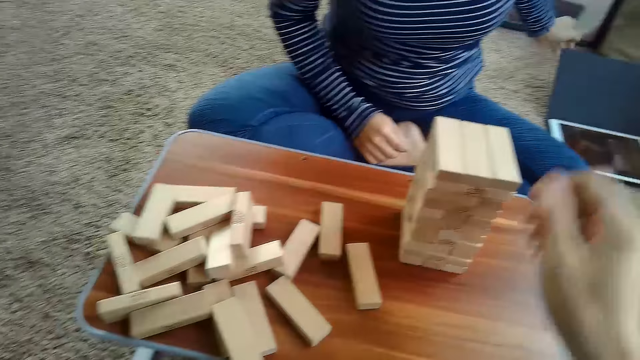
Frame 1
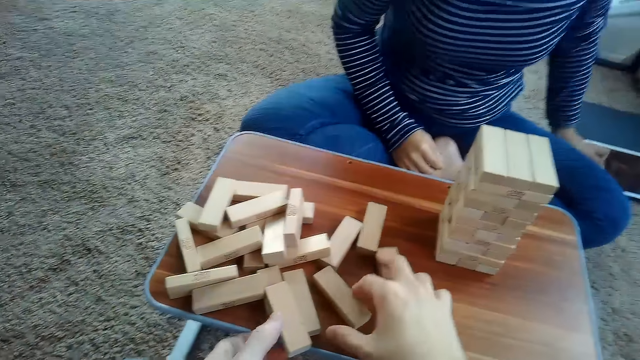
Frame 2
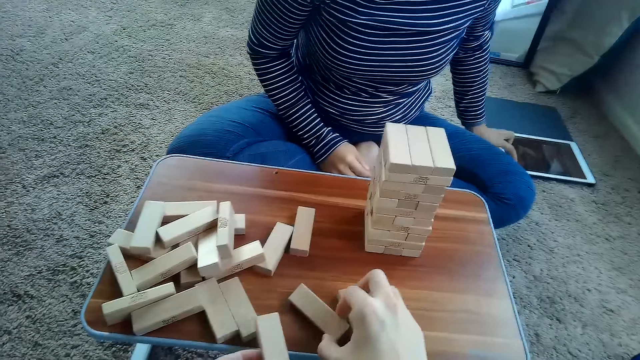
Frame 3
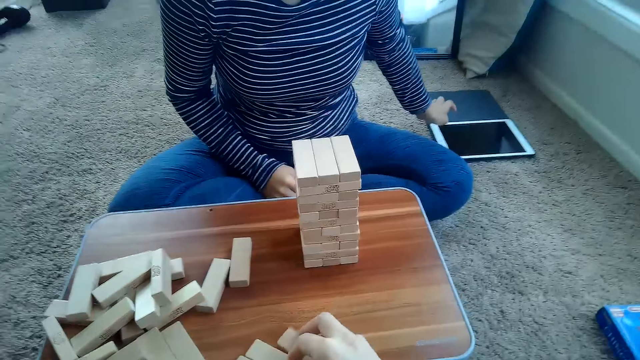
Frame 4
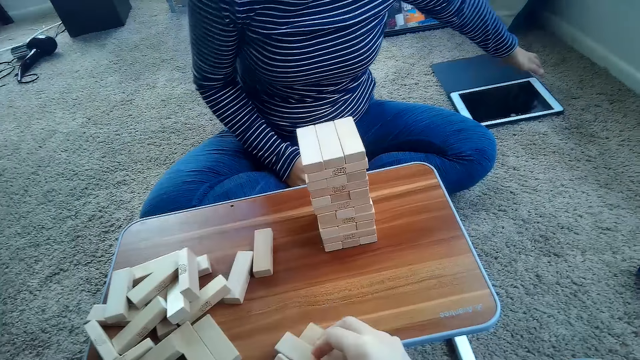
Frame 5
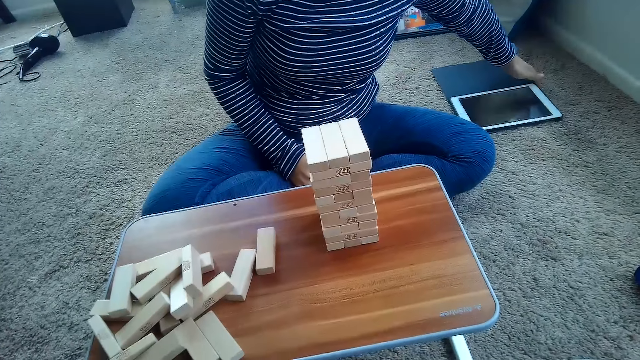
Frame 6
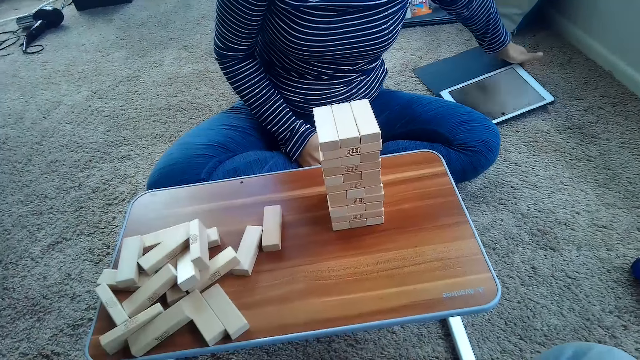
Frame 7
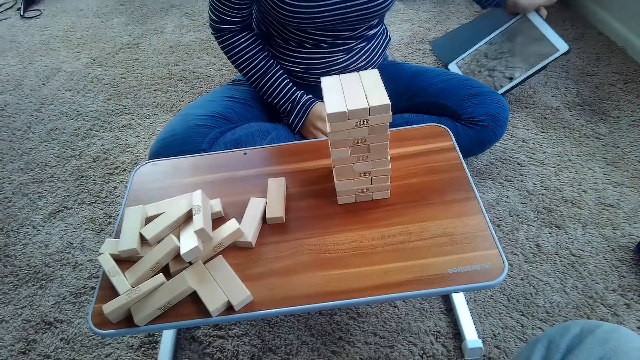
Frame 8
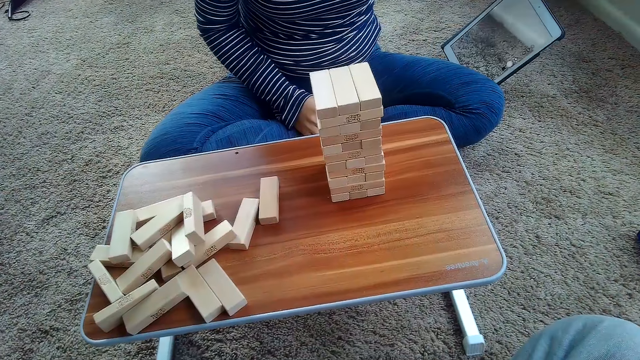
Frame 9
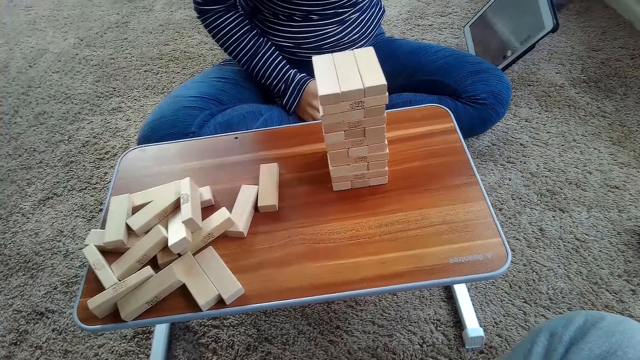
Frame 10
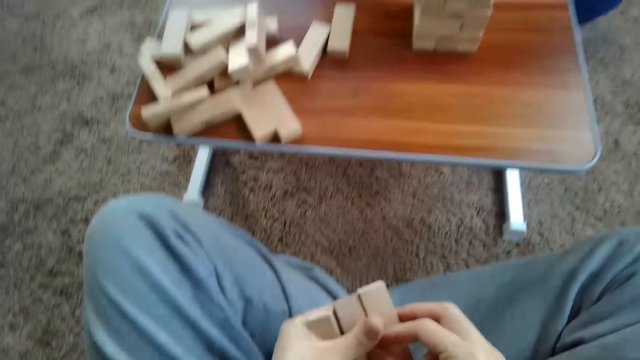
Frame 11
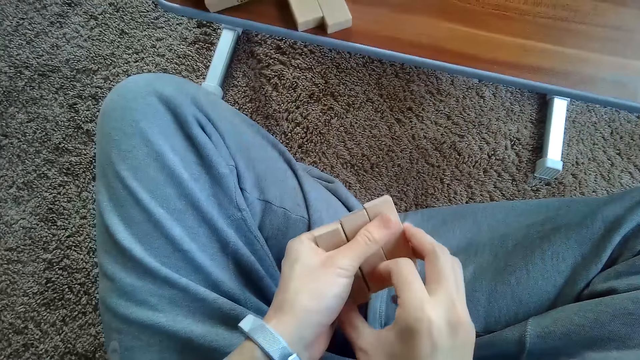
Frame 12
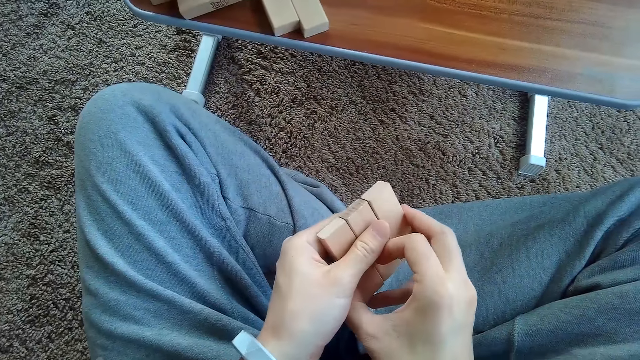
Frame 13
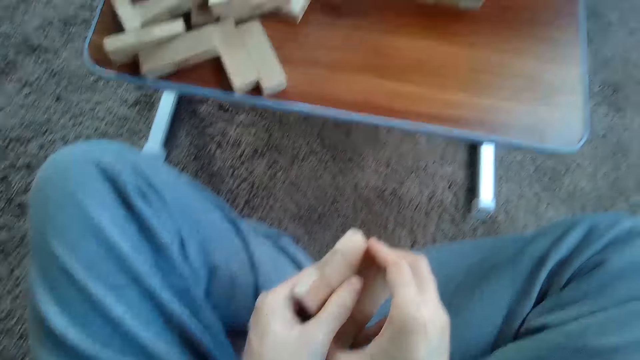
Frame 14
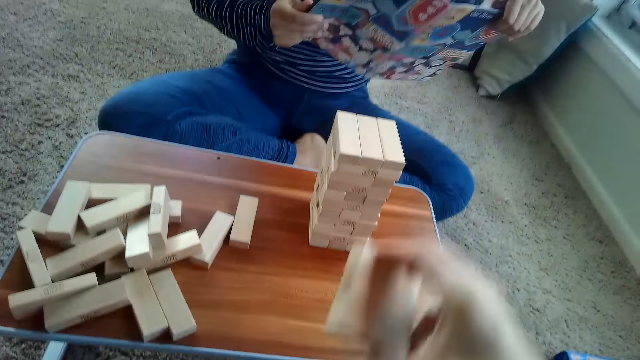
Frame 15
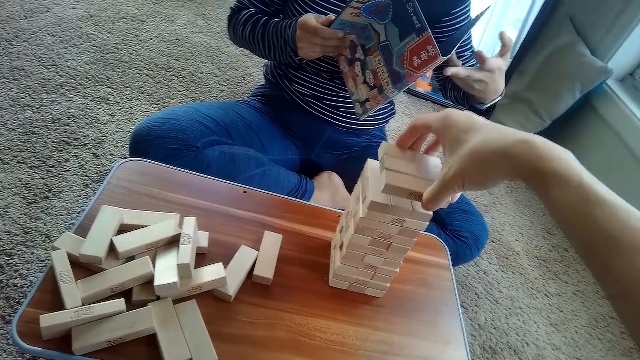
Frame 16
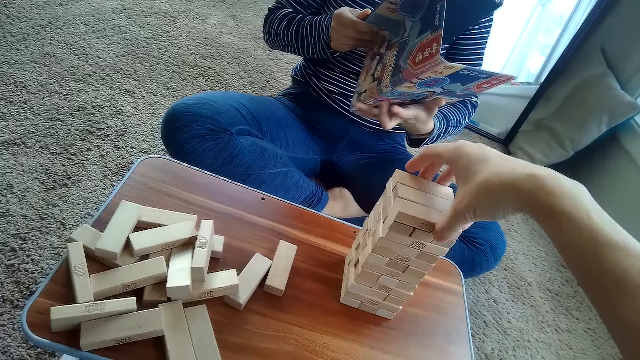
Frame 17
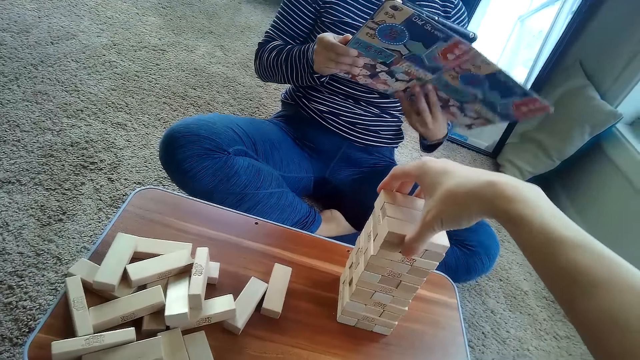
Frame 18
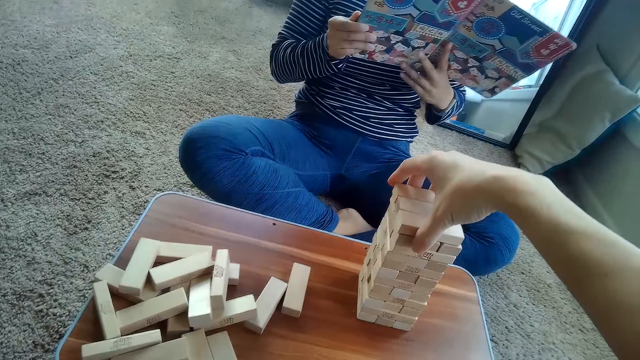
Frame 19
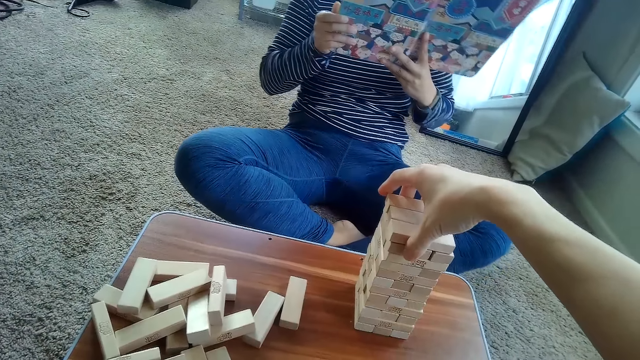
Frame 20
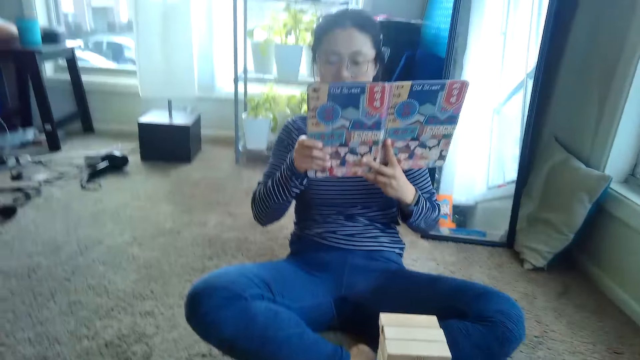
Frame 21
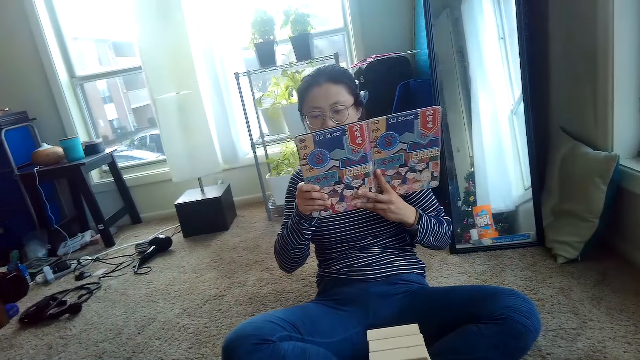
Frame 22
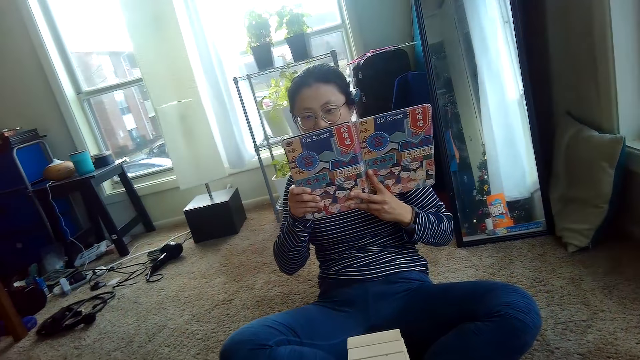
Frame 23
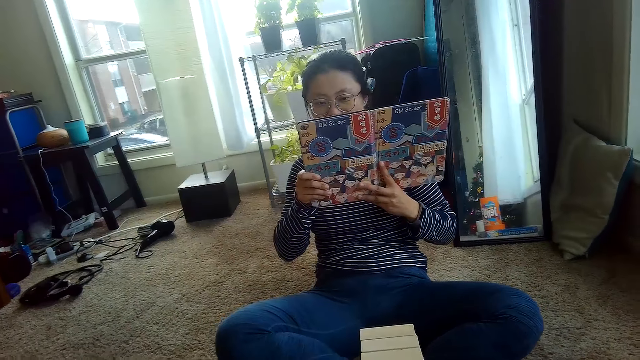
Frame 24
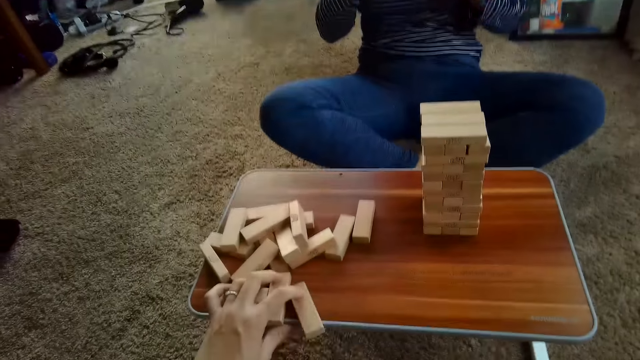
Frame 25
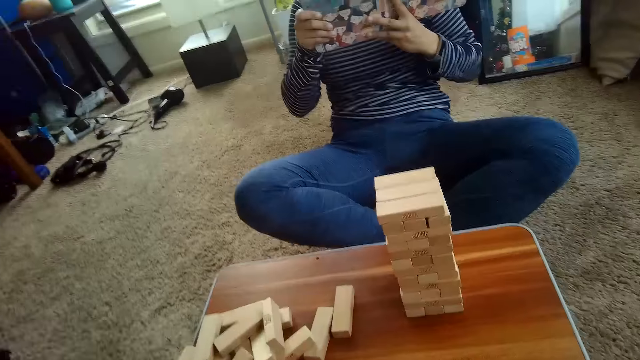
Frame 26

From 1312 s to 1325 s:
The camera wearer packs other jenga blocks on the table with his right hand. A woman opens the iPad. The woman picks up the tablet from the floor with her left hand. The camera wearer arranges the jenga blocks in his hands. He holds the bricks. He places the jenga blocks in his right hand on the arranged jenga blocks on the table. He arranges the bricks. The woman holds the tablet with both hands.

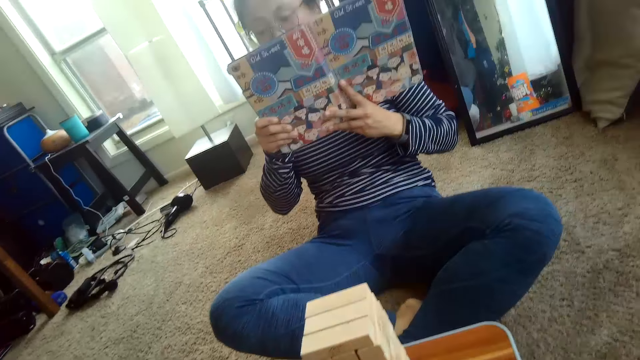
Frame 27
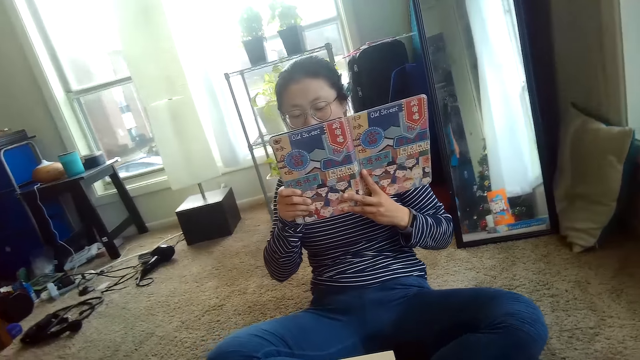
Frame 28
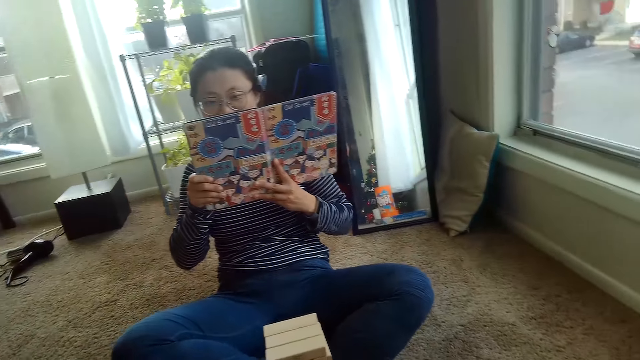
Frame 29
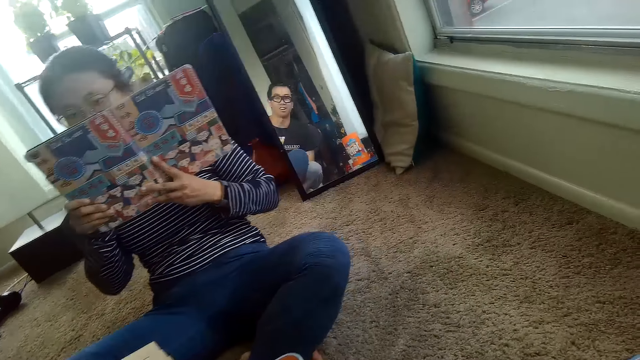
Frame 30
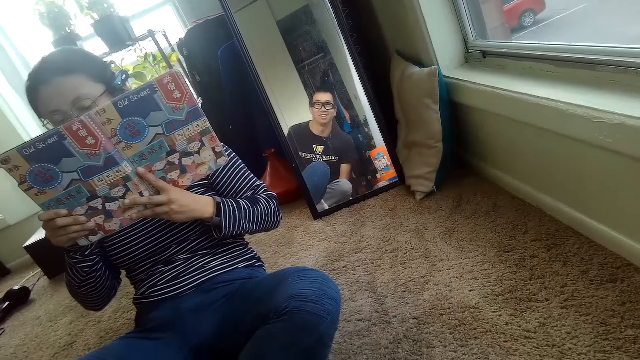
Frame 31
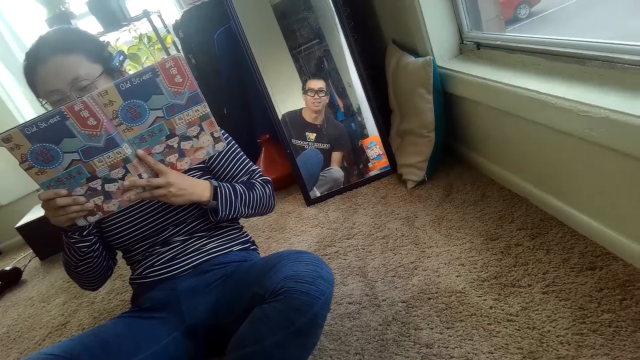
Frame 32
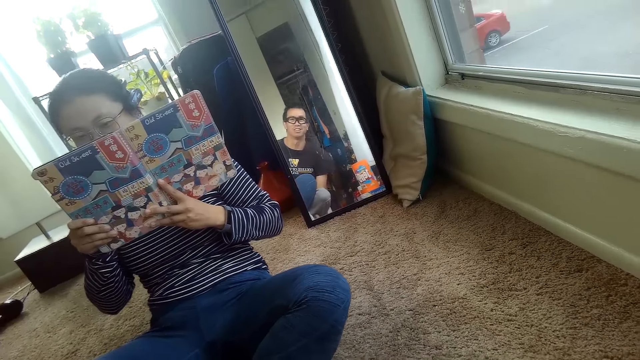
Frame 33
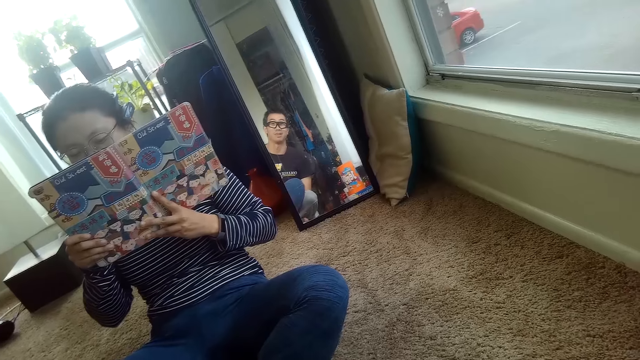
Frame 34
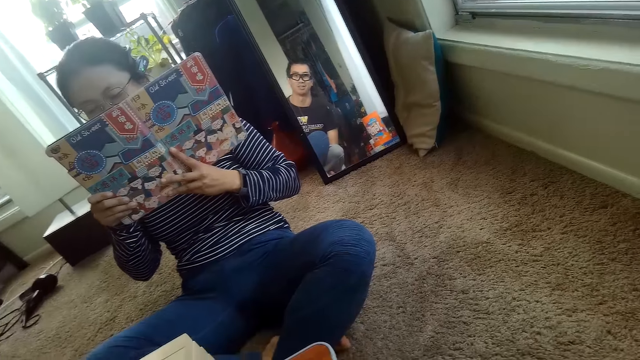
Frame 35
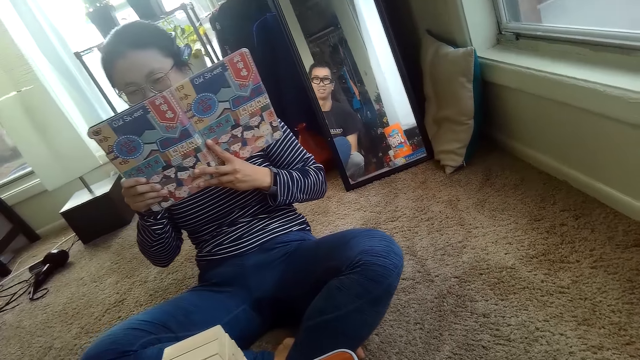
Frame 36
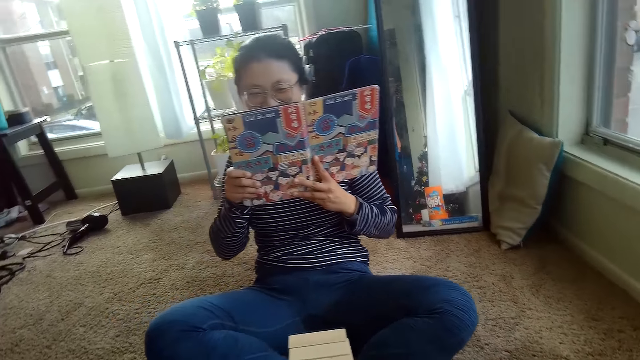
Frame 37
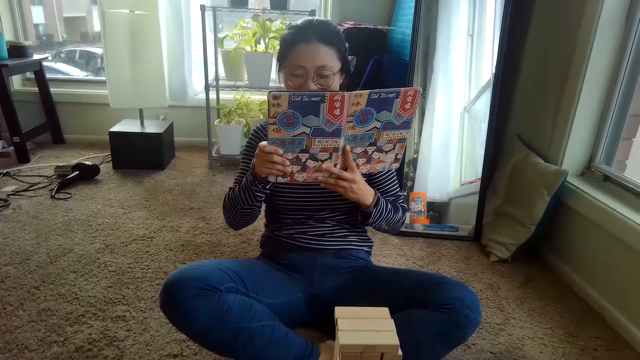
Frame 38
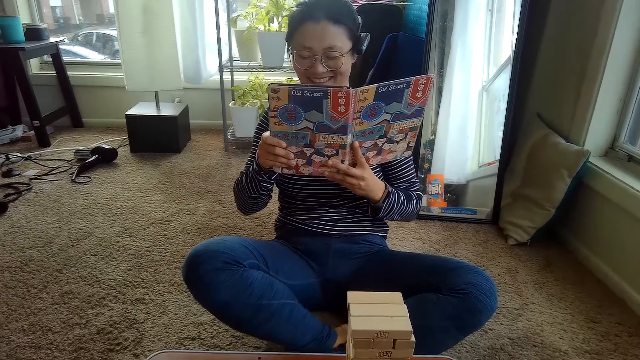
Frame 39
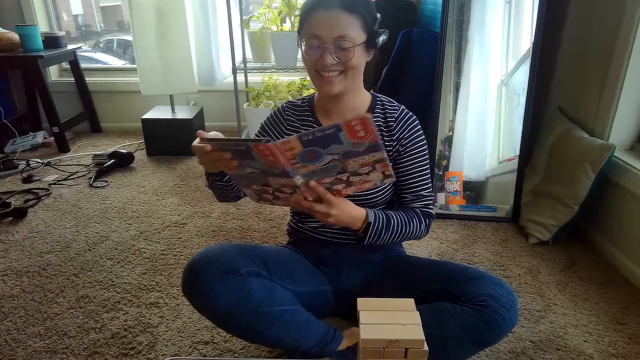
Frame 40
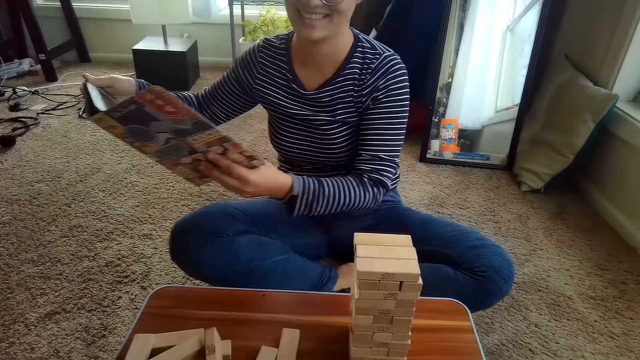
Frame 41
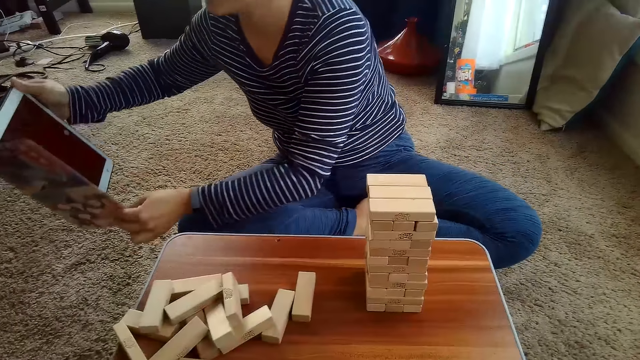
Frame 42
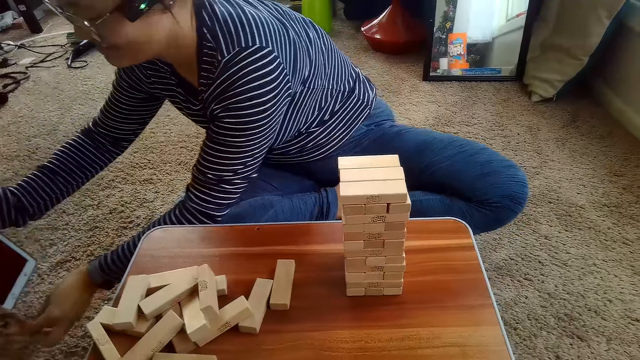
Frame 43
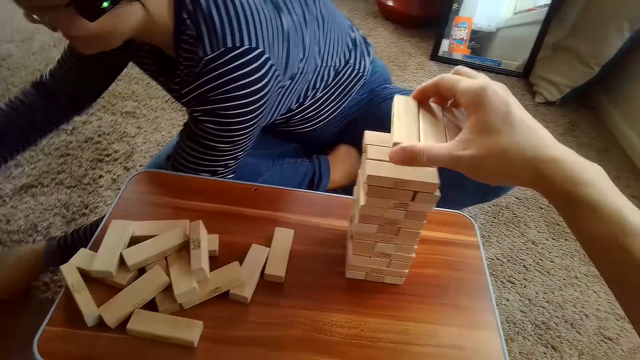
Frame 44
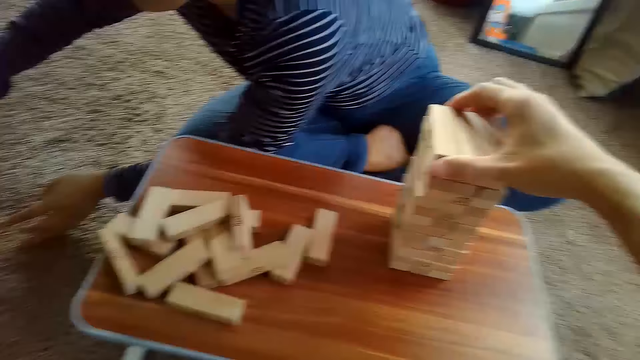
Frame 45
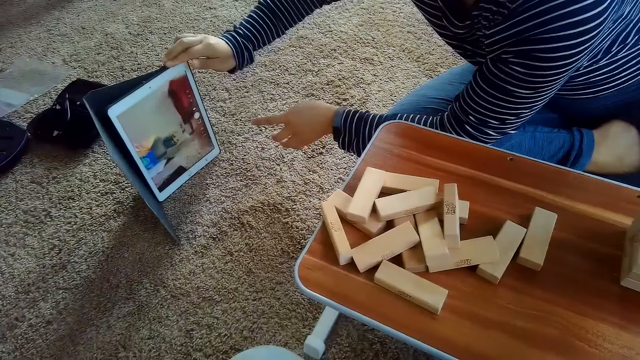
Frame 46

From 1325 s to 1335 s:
The camera wearer looks around. A woman places a tablet on the floor with both hands. The camera wearer arranges the bricks. He places the jenga blocks in his right hand on the arranged jenga blocks on the table. The woman holds the iPad down.
